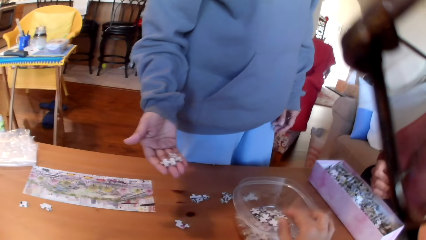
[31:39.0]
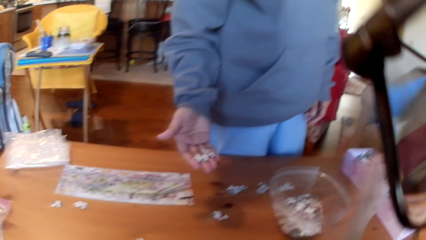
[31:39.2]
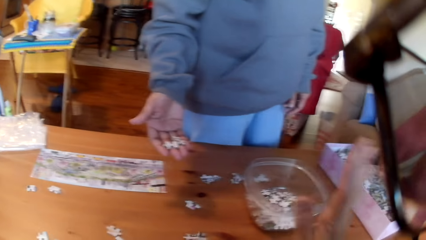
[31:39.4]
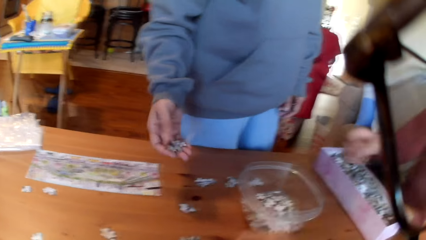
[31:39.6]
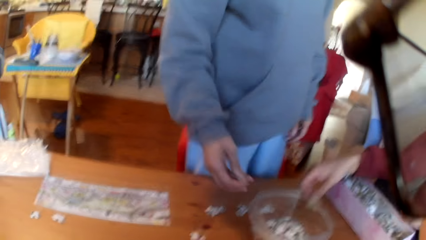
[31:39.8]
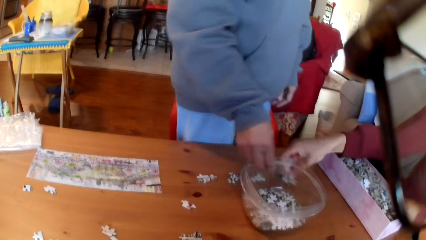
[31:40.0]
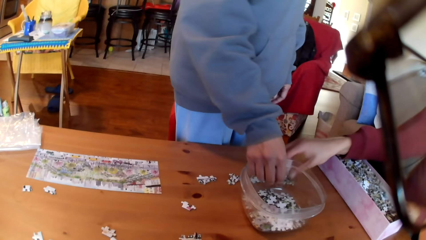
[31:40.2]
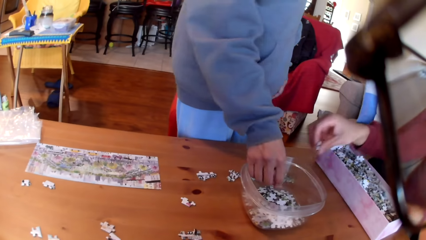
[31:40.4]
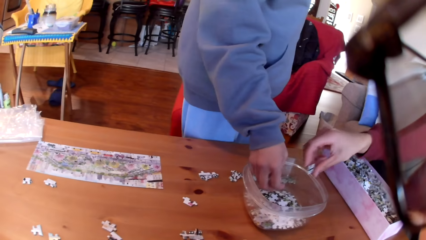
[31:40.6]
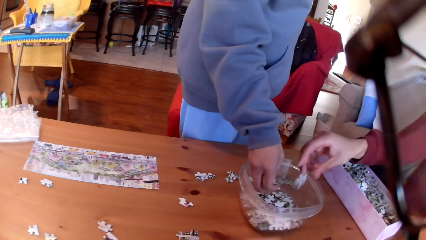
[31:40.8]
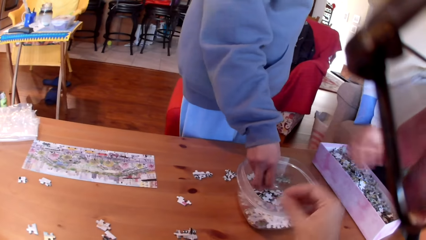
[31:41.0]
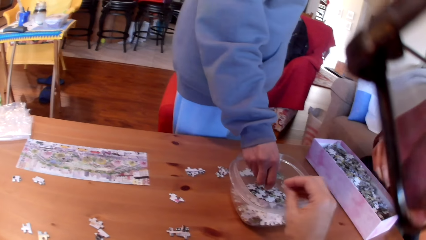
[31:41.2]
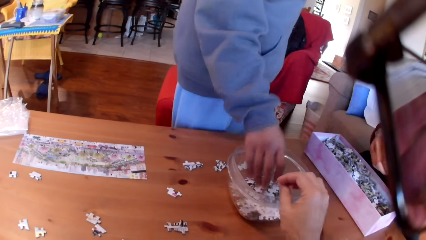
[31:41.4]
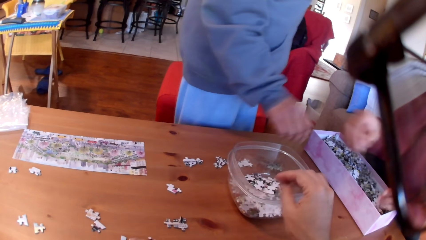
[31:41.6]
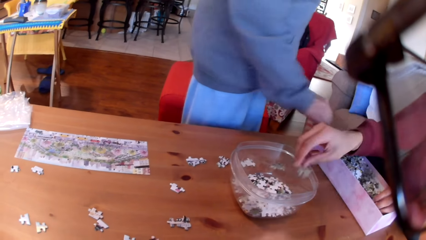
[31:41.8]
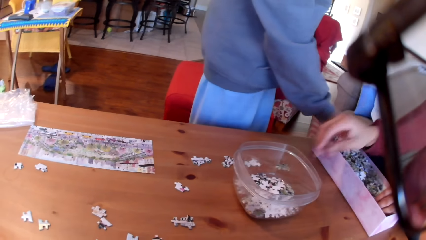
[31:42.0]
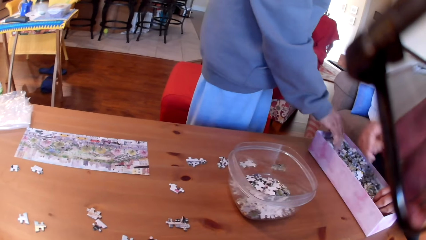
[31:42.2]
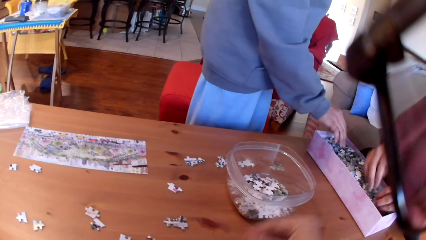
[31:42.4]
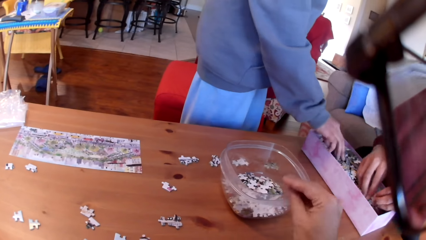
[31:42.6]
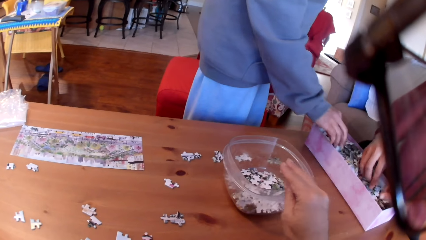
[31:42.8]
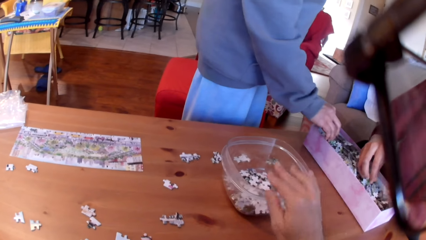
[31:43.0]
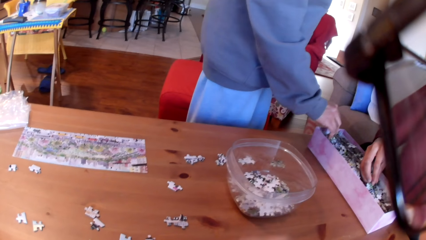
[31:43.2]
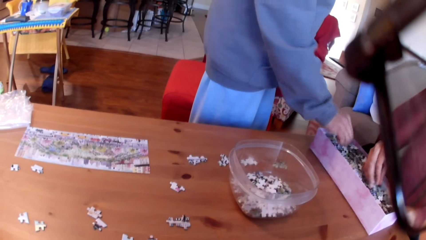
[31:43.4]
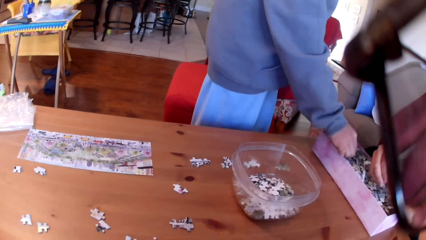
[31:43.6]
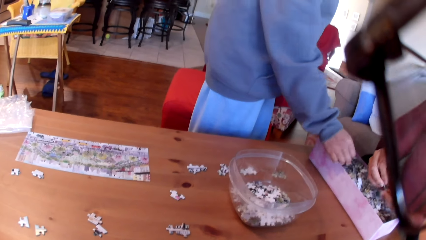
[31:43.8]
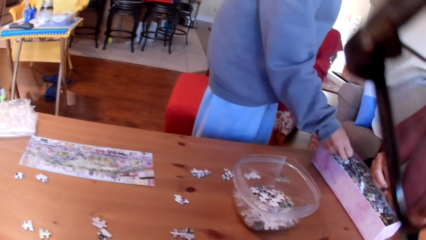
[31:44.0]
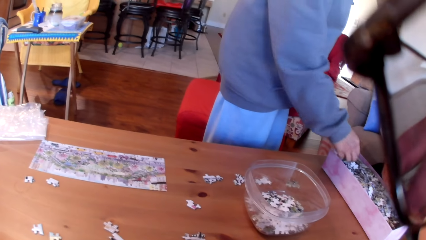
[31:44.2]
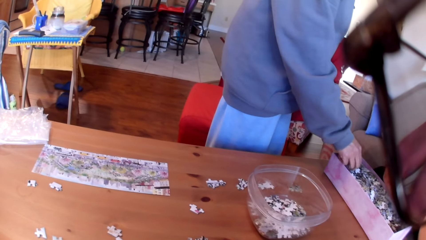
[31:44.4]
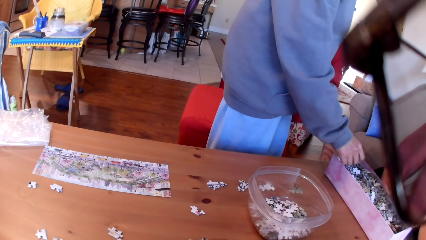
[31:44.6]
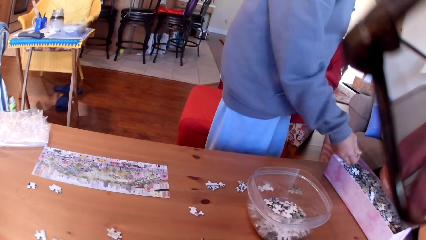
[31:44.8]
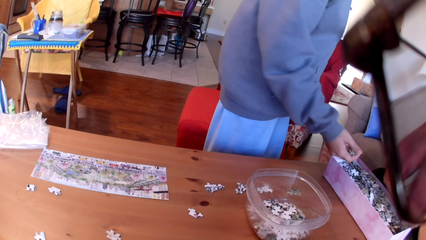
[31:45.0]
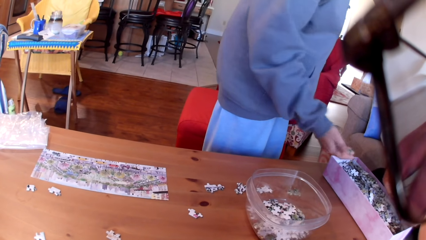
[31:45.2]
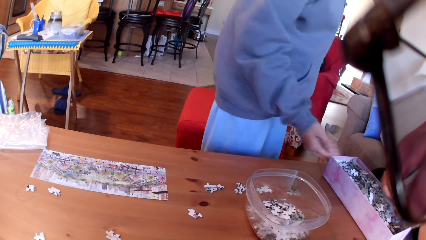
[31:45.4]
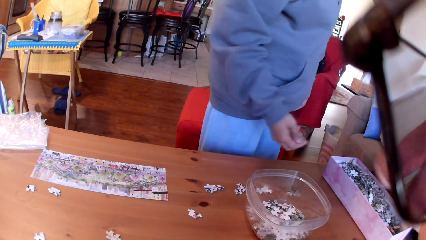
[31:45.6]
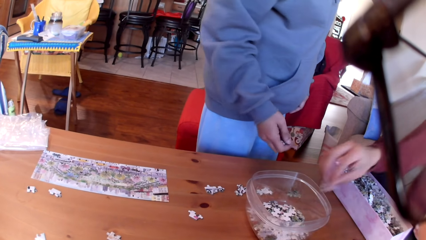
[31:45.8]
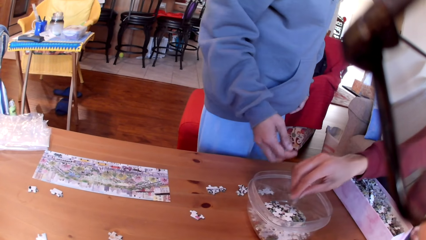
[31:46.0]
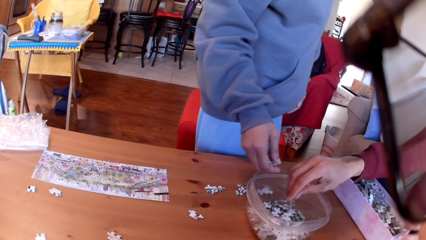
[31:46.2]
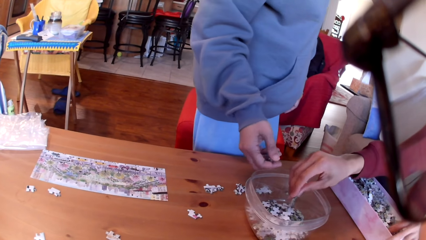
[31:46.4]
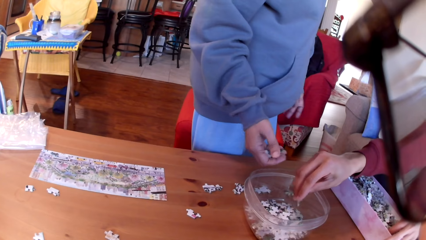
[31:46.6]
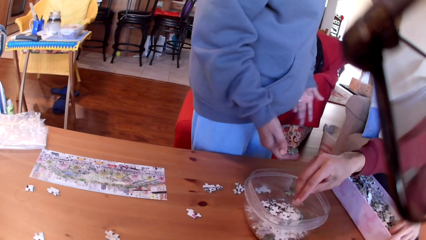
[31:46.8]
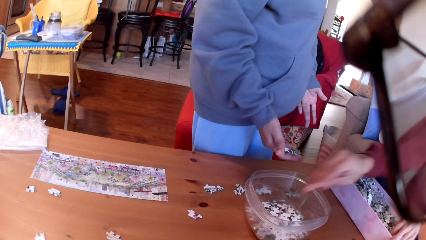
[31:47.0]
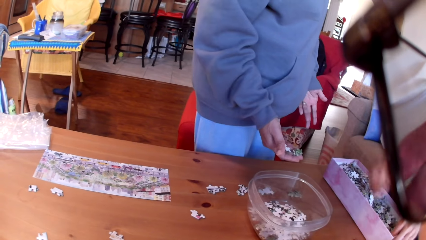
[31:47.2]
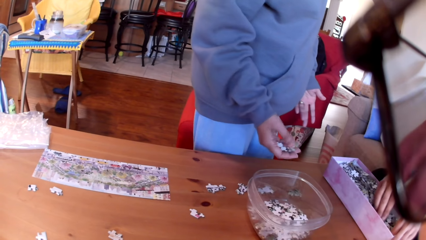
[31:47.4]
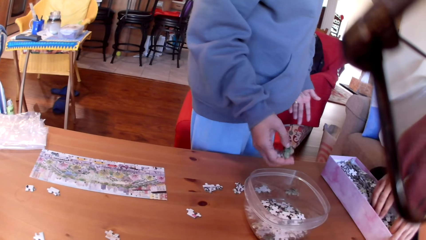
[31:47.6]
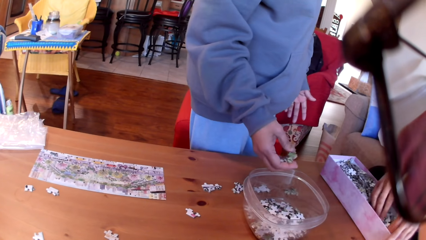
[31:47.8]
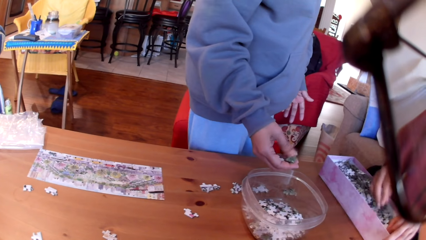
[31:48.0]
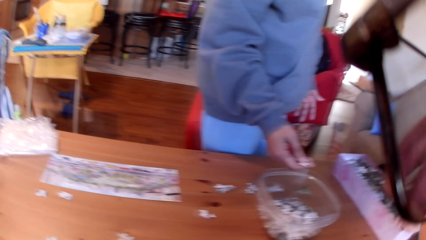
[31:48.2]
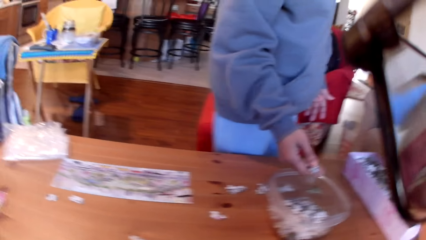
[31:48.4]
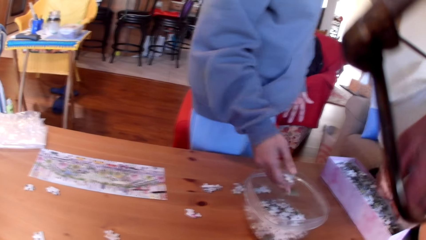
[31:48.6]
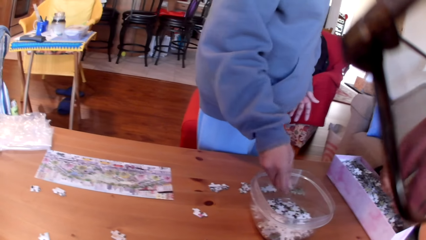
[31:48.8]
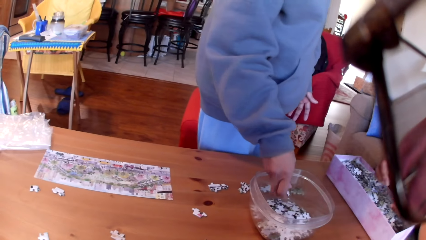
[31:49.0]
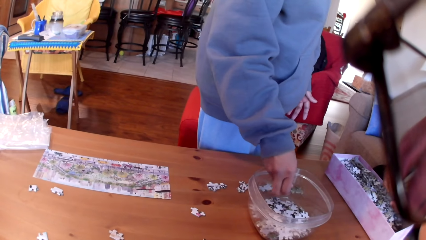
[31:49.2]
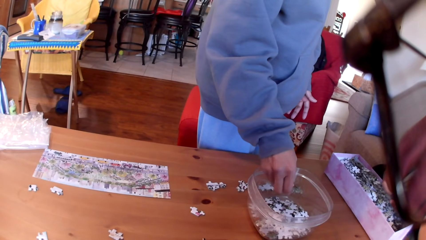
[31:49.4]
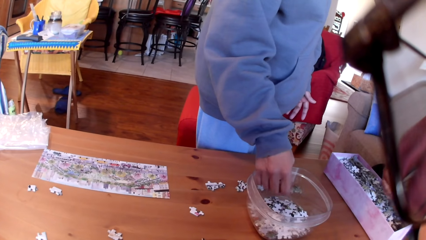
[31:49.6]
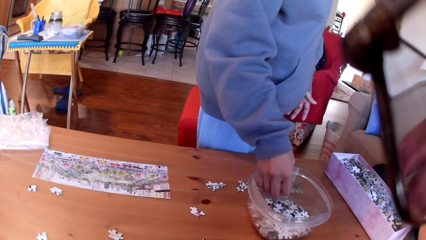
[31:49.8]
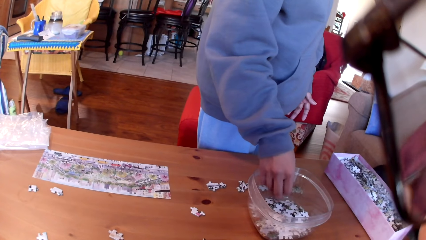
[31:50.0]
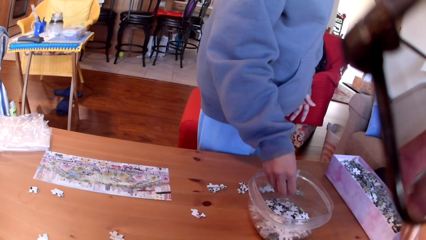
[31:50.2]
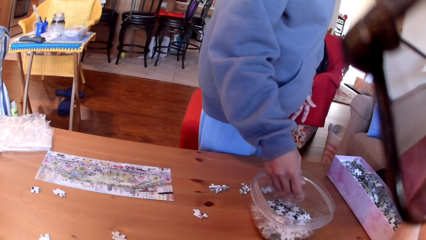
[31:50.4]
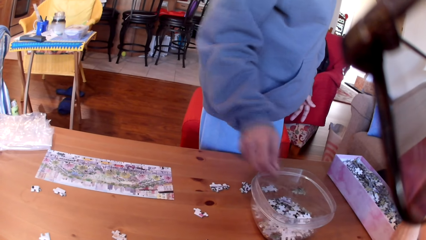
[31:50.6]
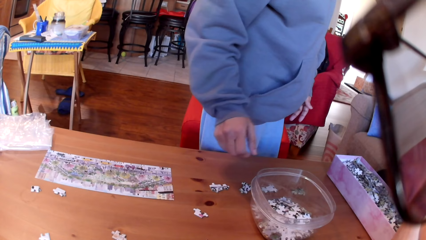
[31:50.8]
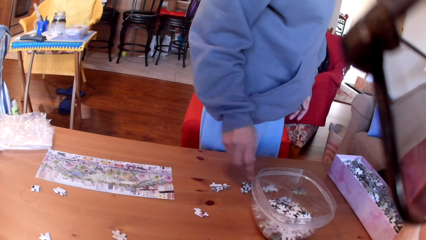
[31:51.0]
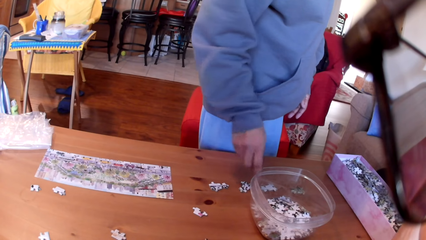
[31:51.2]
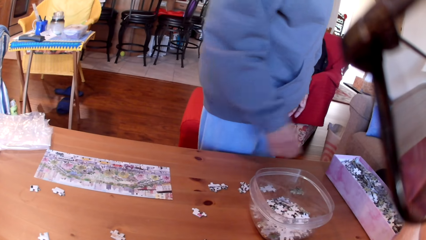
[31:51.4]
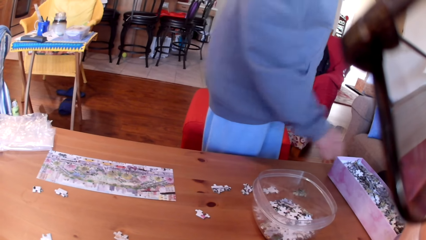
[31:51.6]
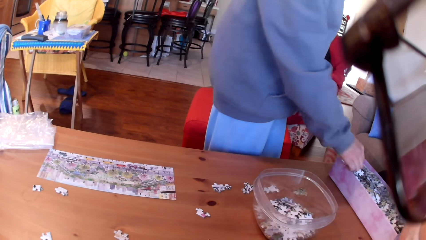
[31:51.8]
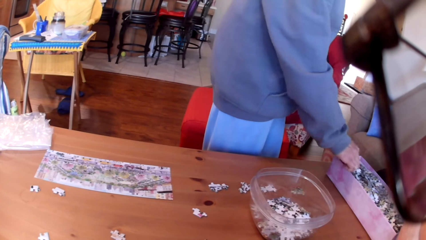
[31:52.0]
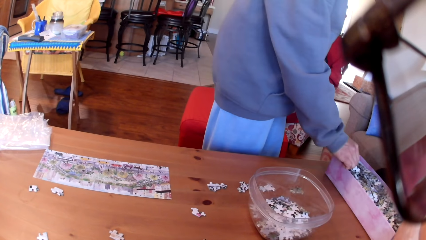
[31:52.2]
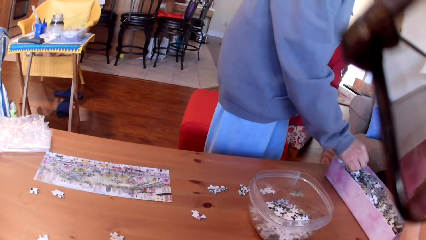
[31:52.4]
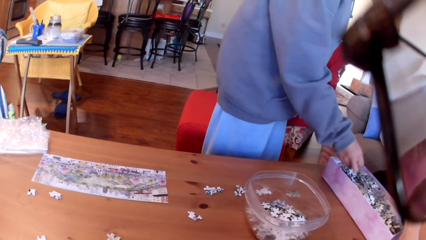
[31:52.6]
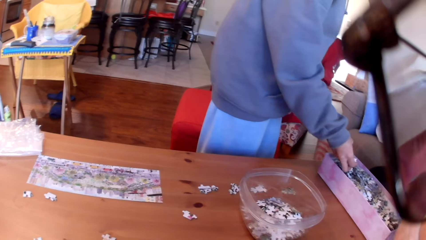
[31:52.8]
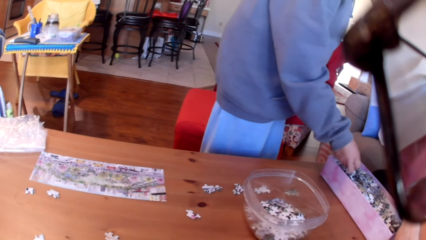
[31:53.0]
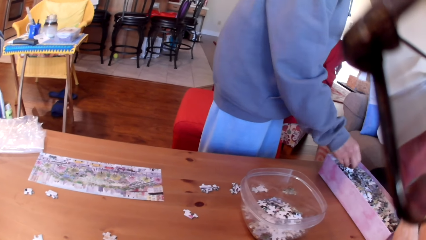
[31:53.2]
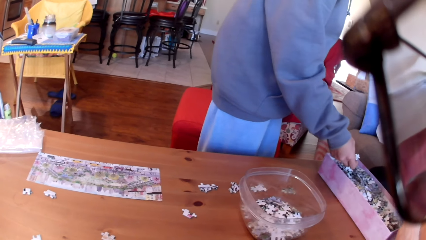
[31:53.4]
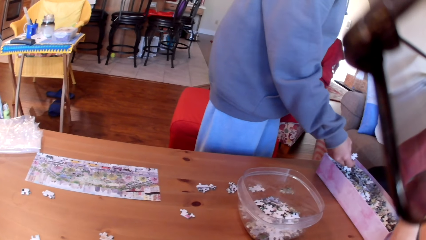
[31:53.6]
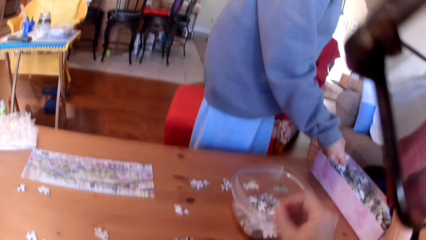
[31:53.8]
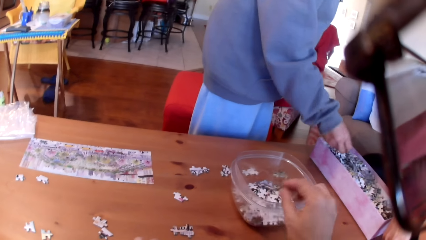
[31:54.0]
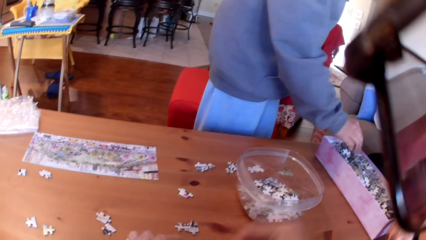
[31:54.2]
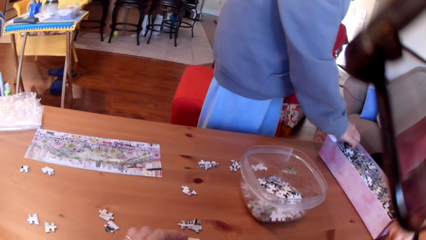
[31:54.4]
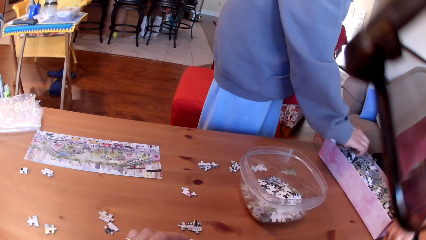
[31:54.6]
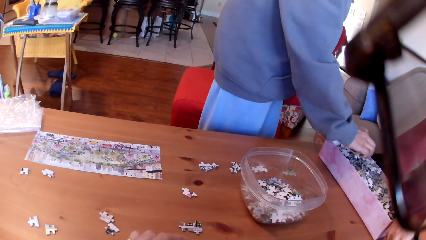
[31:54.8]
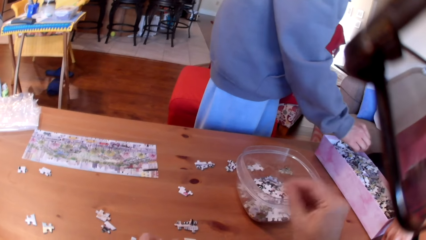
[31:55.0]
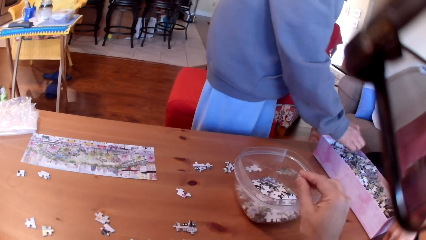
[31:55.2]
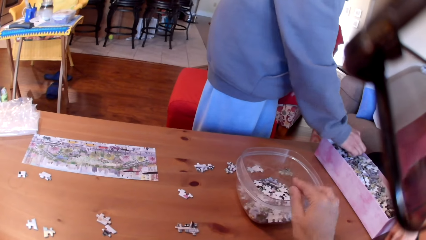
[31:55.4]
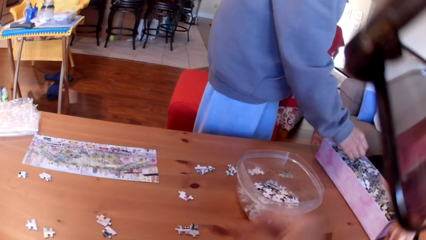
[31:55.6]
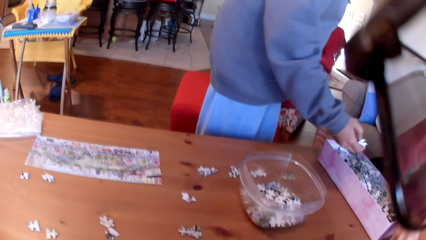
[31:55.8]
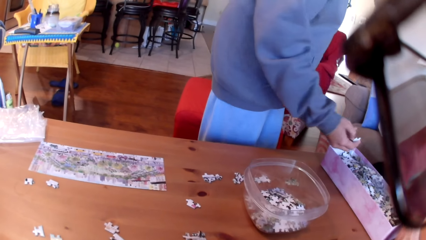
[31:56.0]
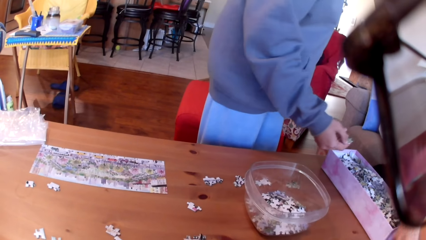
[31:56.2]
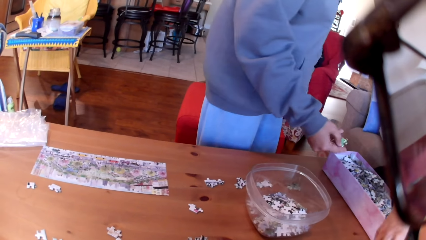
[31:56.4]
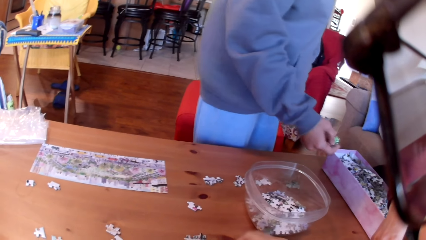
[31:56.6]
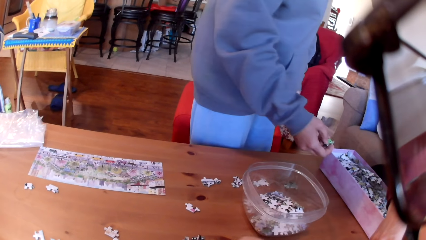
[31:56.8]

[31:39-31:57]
The camera wearer puts a puzzle in the bowl. A man takes a puzzle and puts a puzzle in the bowl. A woman puts a puzzle in the bowl. The camera wearer puts a puzzle in the bowl. The man takes a puzzle and puts a puzzle in the bowl. The camera wearer puts a puzzle in the bowl. The woman takes puzzles. The man puts a jigsaw puzzle in the bowl. The woman looks at the puzzles on the hands and puts the jigsaw puzzles on the bowl. The man converses and puts the jigsaw puzzle on the table. The woman moves the hand and picks up the jigsaw puzzle. The camera wearer drops a jigsaw puzzle in the bowl and takes a puzzle. The woman takes puzzles. The camera wearer drops a puzzle in the bowl.
